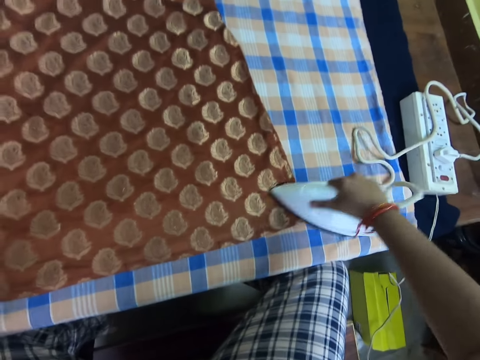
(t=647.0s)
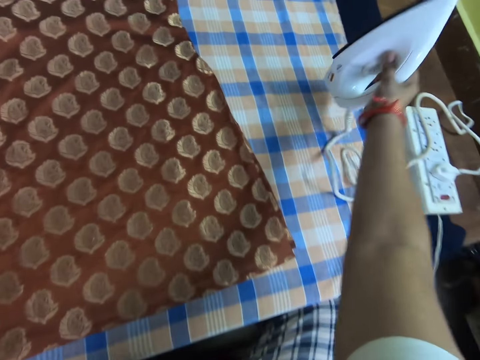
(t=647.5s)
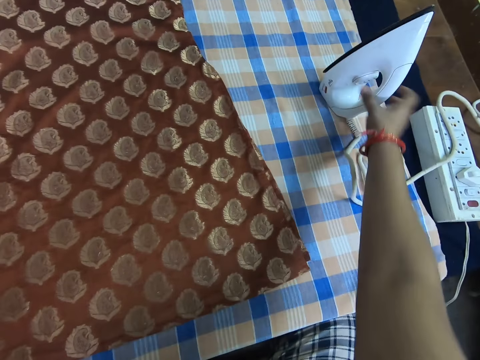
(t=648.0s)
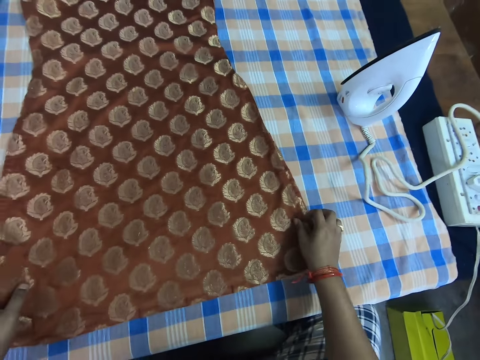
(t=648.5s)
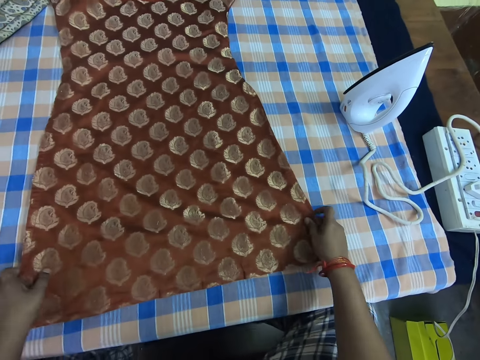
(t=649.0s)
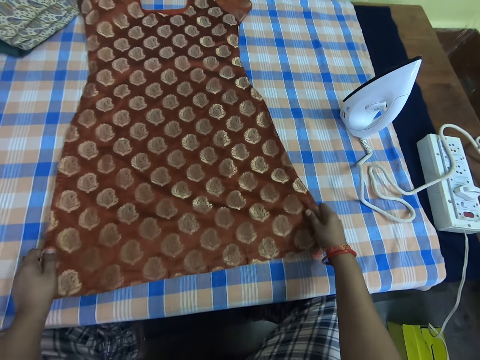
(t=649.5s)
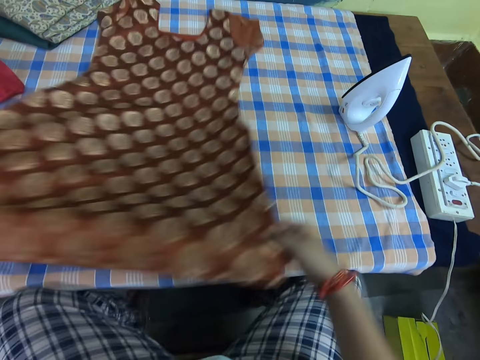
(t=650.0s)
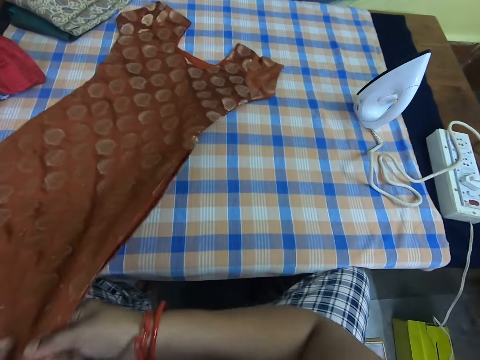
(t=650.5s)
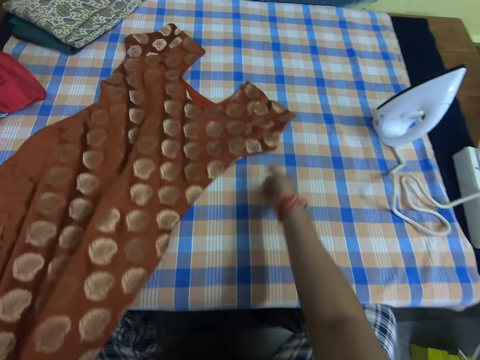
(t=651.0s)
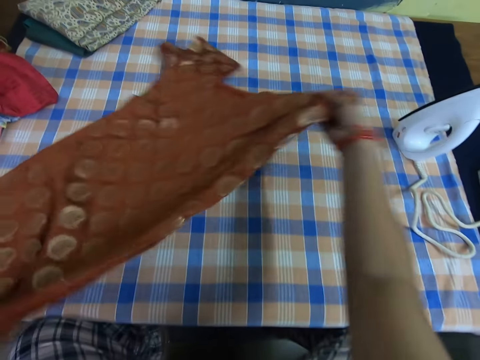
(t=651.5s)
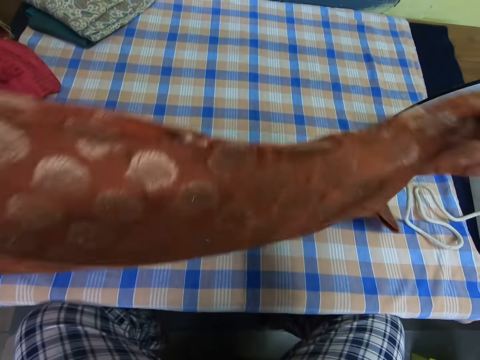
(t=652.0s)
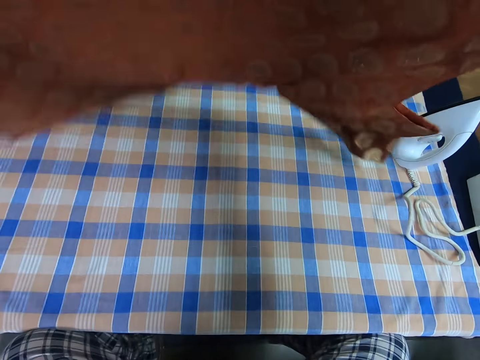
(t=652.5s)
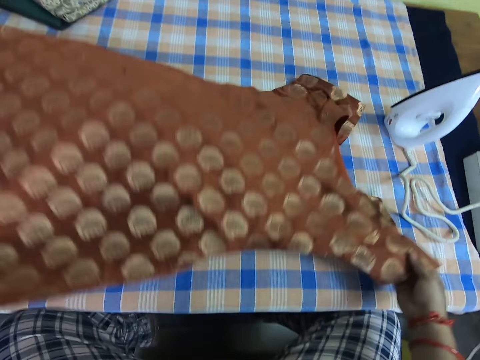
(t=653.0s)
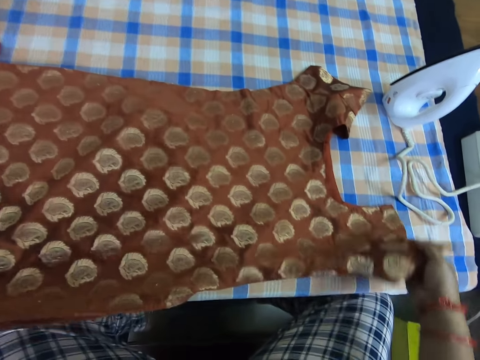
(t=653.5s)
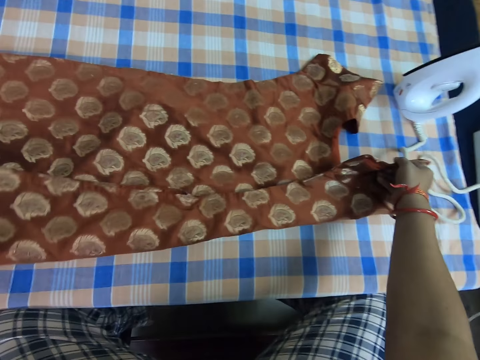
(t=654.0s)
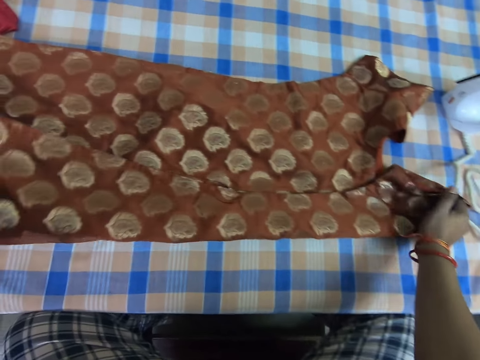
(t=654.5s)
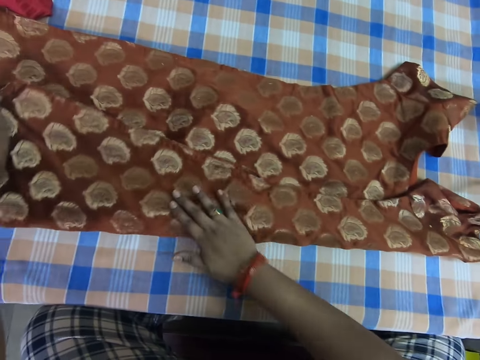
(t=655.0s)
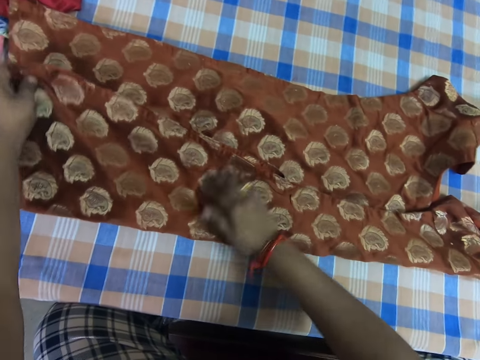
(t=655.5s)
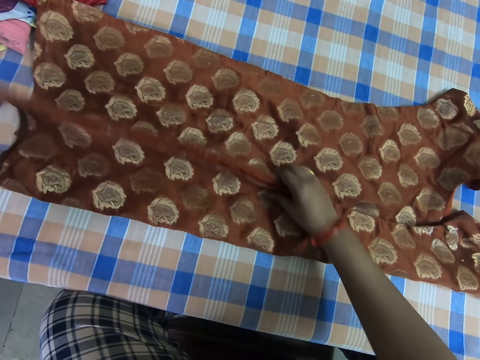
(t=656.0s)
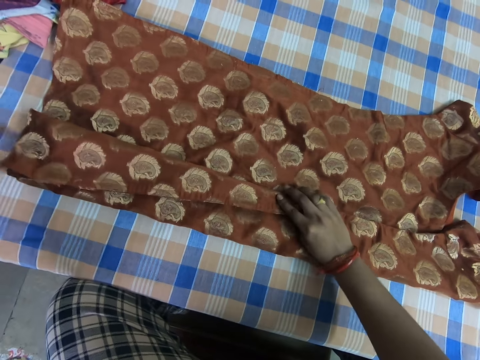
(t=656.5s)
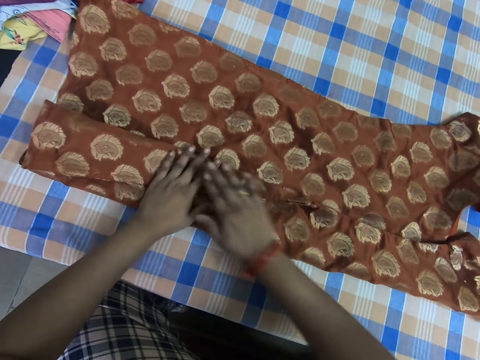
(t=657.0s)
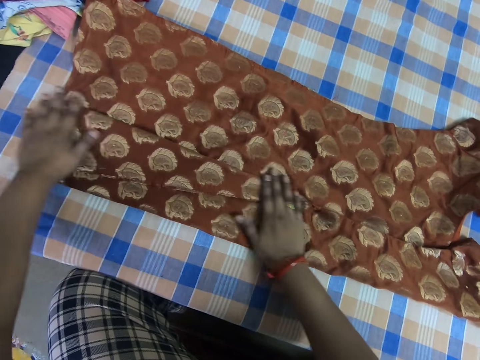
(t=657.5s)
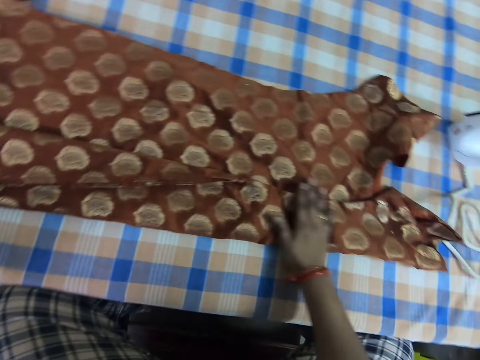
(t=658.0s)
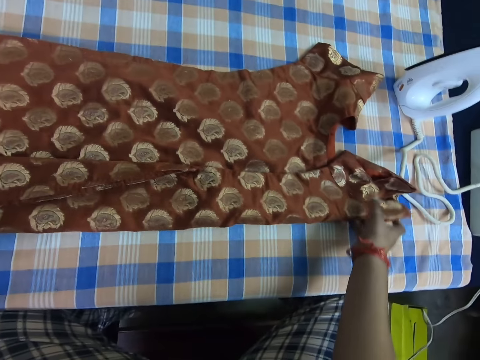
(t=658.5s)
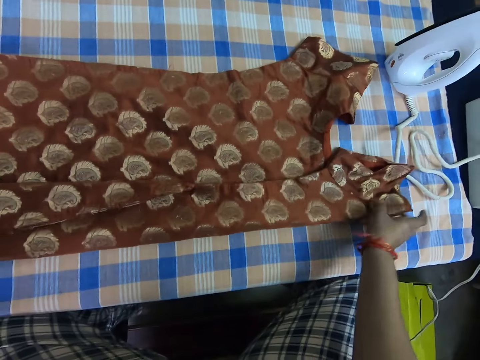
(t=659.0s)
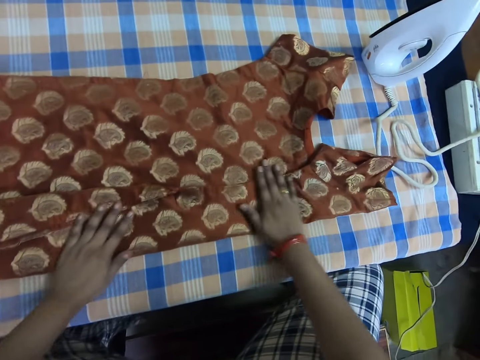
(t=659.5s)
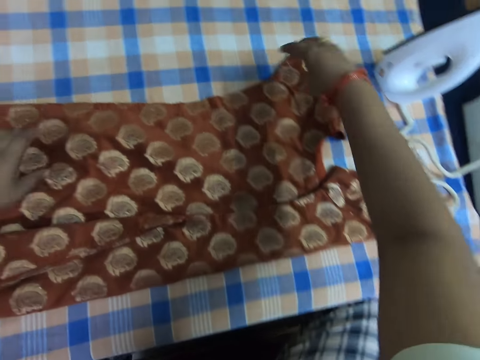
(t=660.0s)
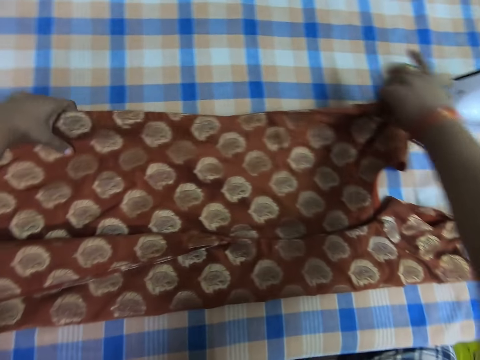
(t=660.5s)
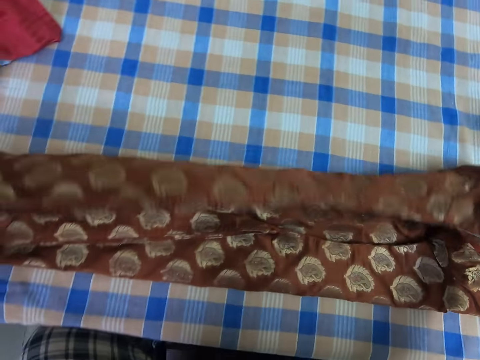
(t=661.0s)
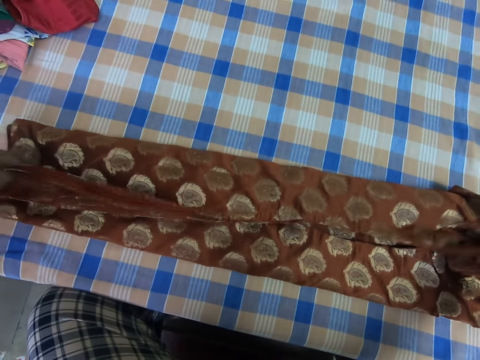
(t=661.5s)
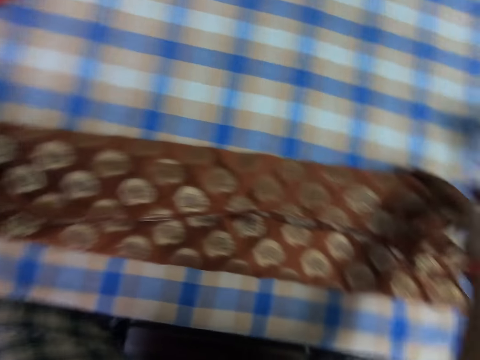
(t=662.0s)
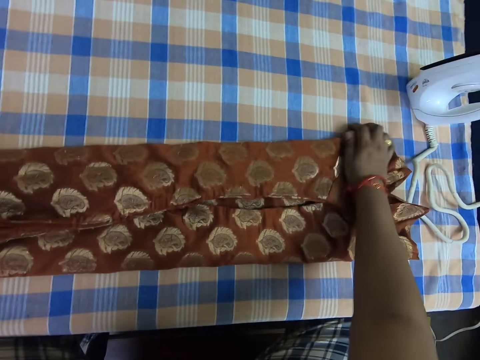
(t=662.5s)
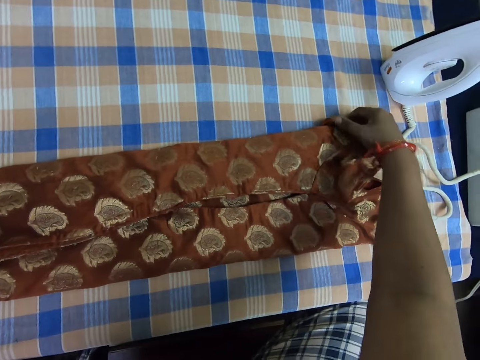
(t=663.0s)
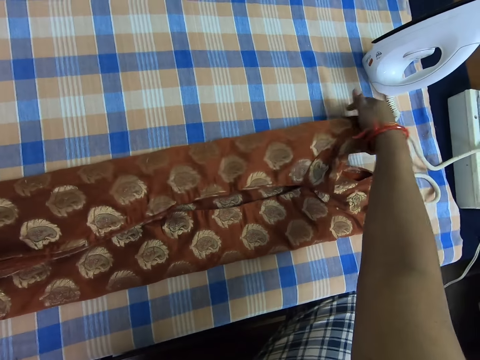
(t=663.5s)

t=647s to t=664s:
The camera wearer places the iron box on the table. They adjust the cloth, turn the cloth and lift up the cloth. They place the dress on the table. They fold the cloth, adjust the cloth and fold the cloth.

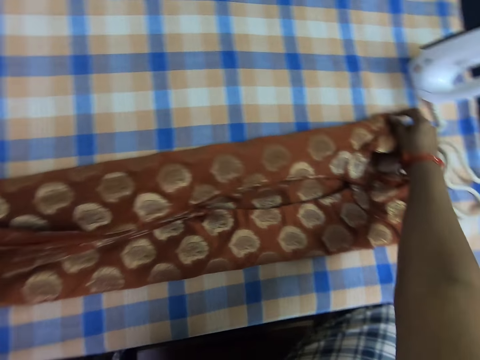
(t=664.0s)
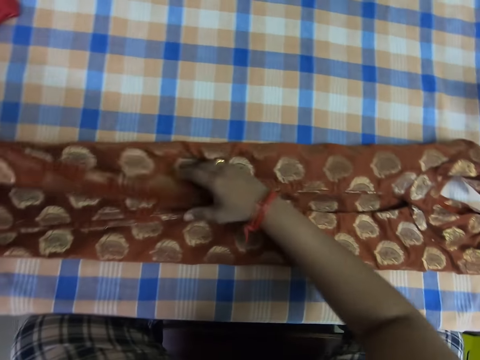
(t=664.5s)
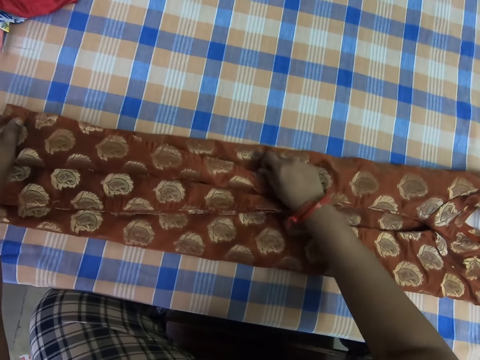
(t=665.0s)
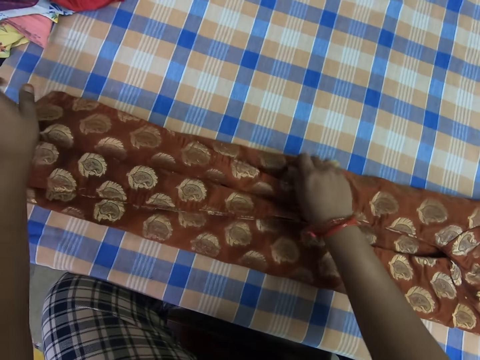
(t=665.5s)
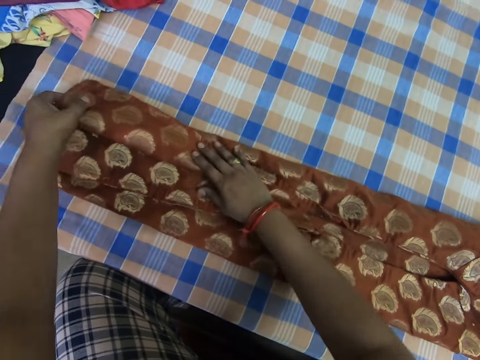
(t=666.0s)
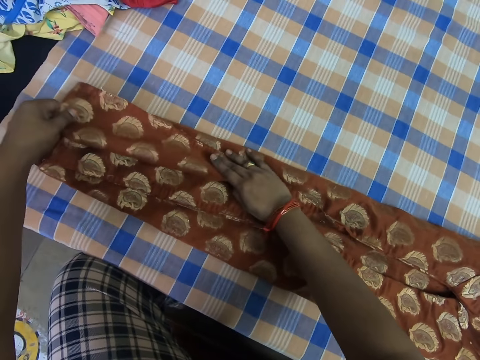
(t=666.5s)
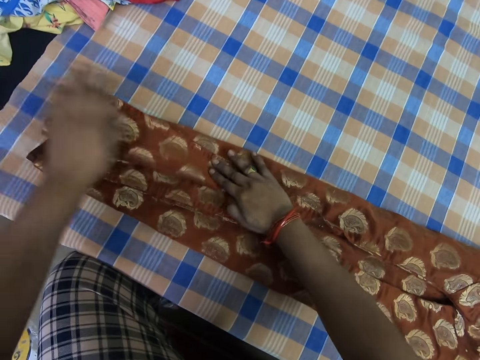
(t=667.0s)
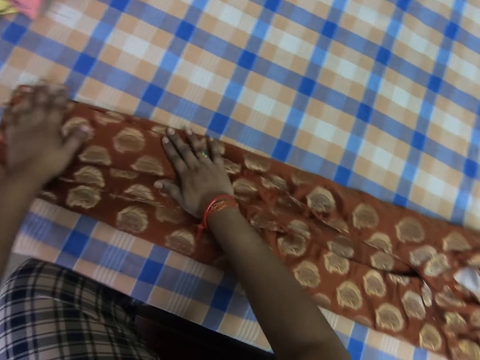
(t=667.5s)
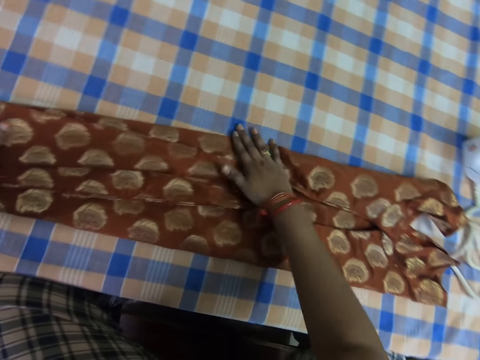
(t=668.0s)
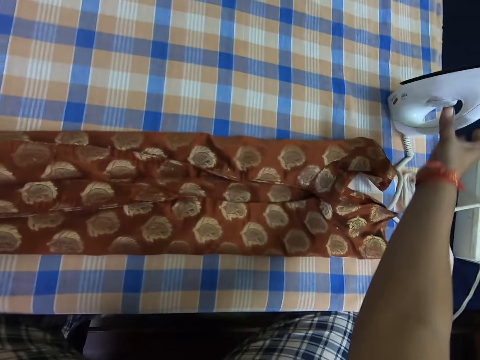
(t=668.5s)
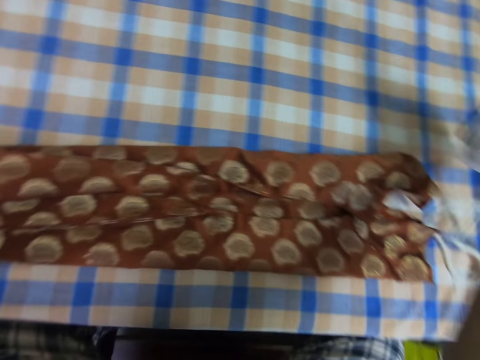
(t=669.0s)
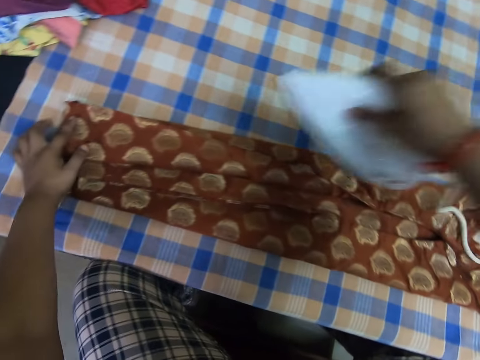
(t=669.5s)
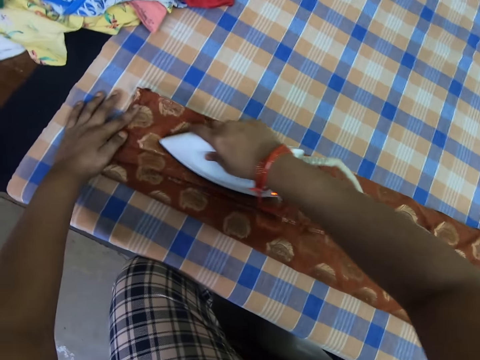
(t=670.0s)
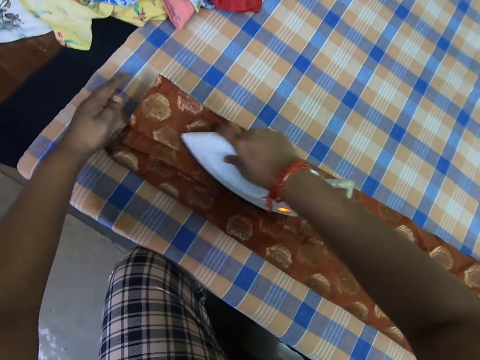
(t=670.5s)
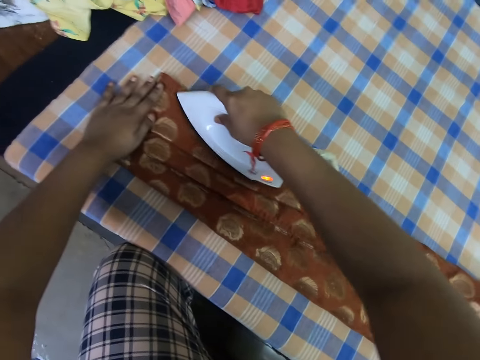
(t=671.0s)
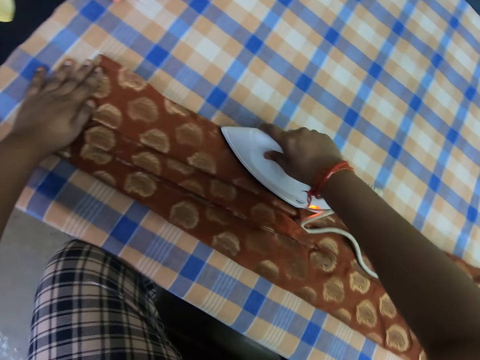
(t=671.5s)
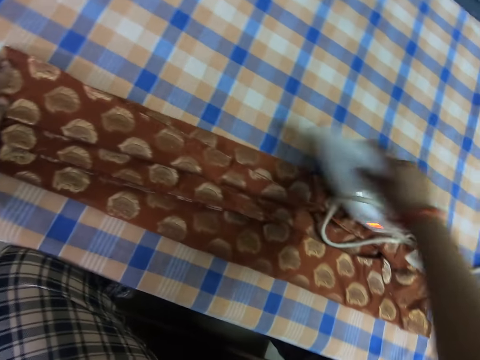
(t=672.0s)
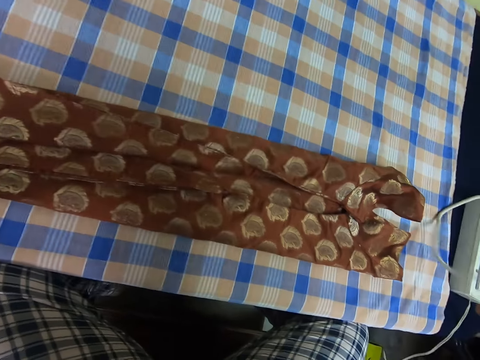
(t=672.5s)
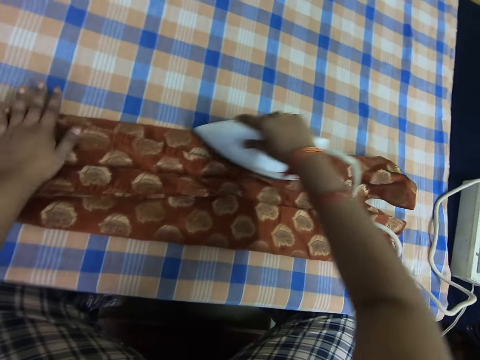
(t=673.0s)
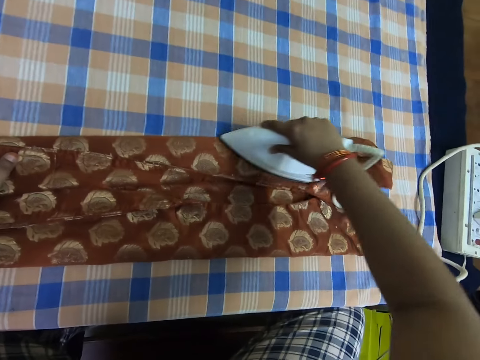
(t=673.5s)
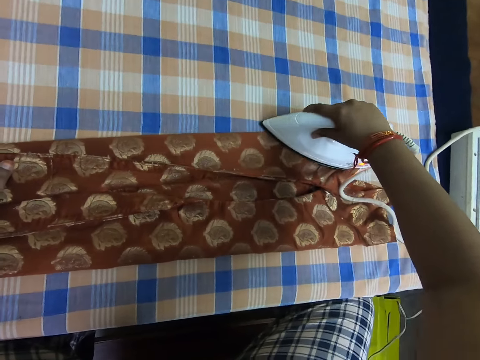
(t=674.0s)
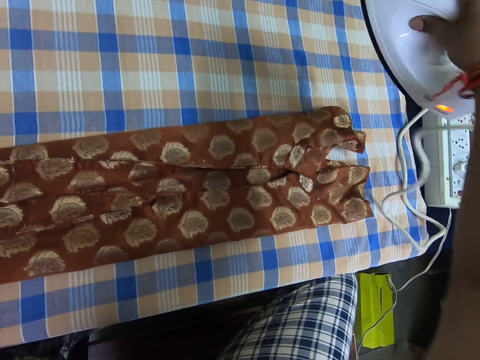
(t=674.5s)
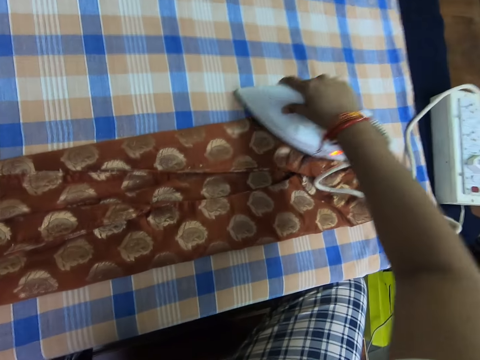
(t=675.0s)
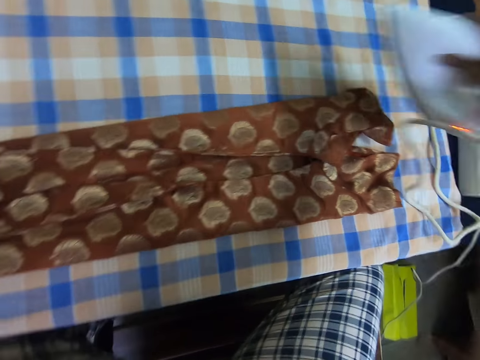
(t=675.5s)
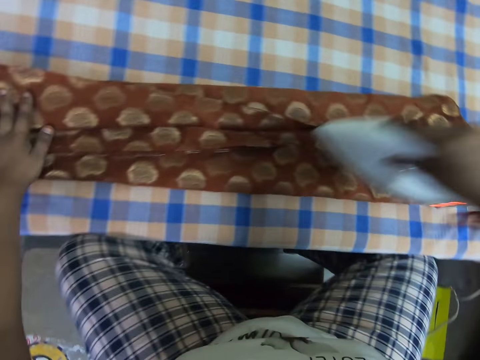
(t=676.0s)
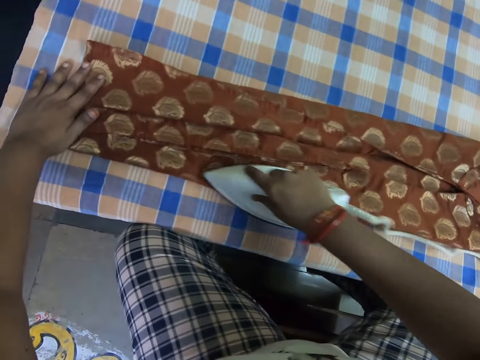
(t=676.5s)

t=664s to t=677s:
The camera wearer adjusts the cloth. They pick up the iron box and iron the cloth. They adjust the iron box and iron the cloth.
